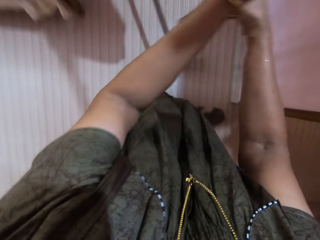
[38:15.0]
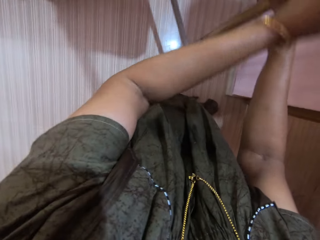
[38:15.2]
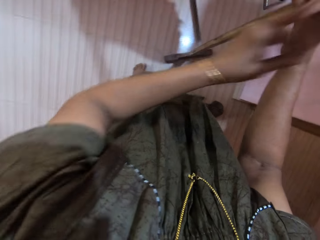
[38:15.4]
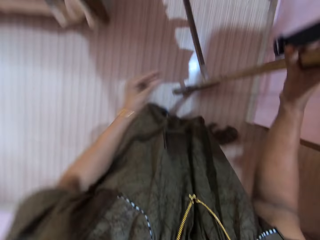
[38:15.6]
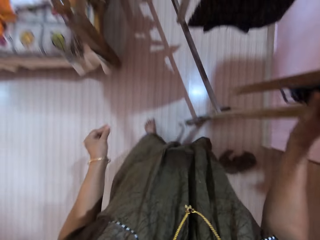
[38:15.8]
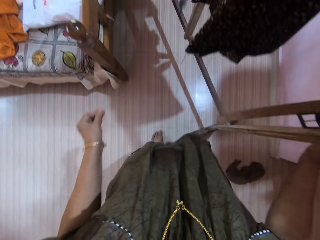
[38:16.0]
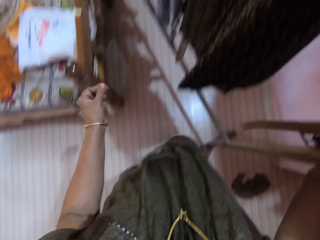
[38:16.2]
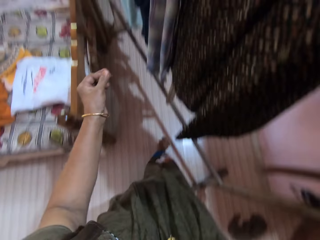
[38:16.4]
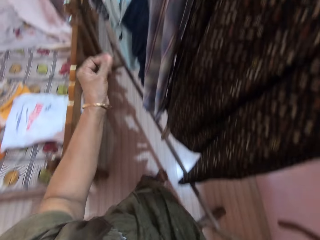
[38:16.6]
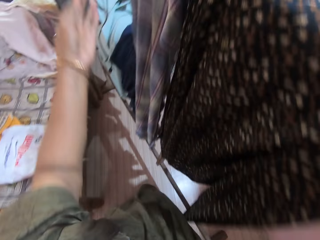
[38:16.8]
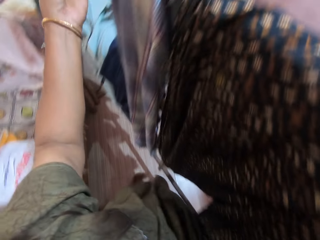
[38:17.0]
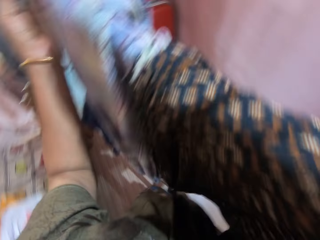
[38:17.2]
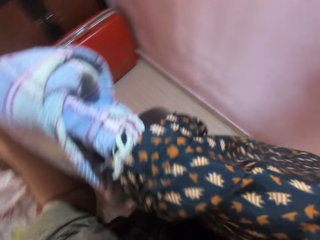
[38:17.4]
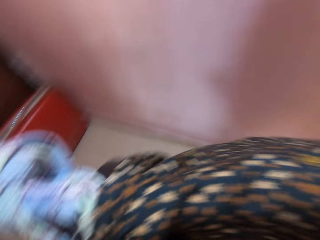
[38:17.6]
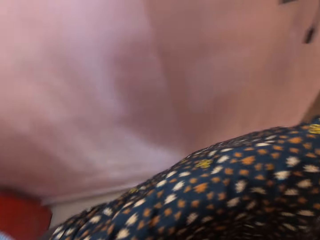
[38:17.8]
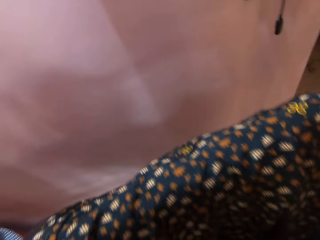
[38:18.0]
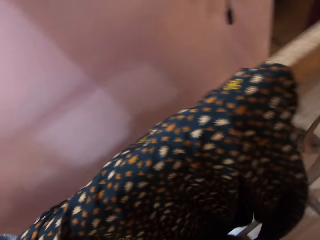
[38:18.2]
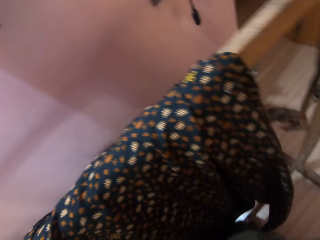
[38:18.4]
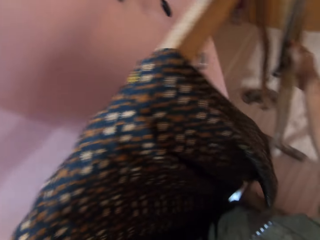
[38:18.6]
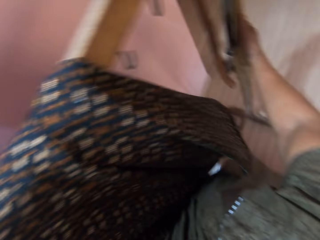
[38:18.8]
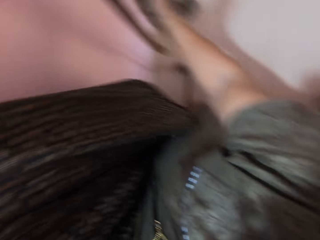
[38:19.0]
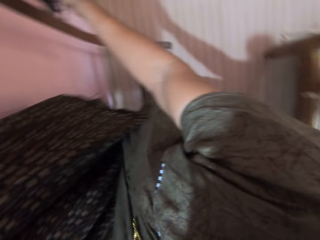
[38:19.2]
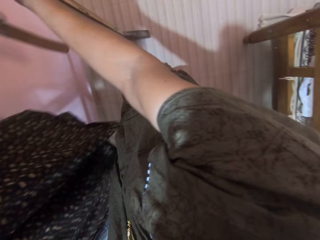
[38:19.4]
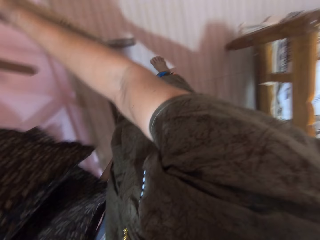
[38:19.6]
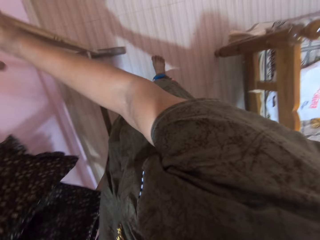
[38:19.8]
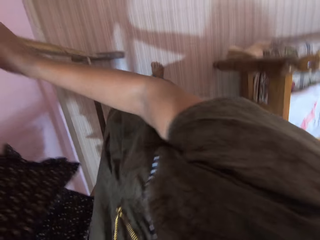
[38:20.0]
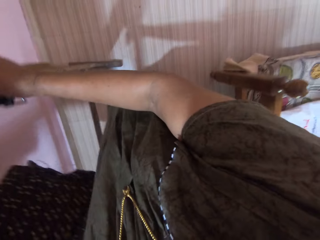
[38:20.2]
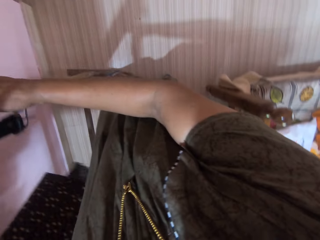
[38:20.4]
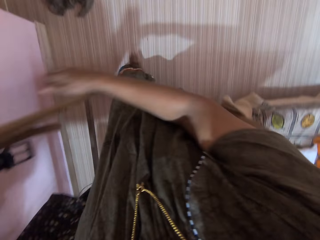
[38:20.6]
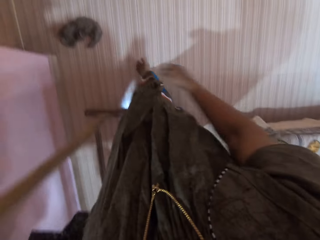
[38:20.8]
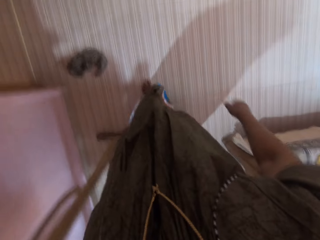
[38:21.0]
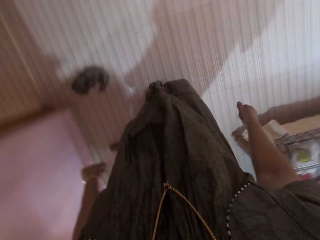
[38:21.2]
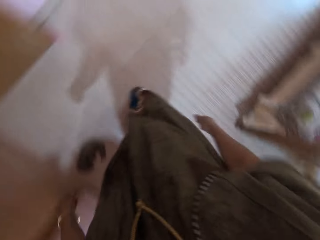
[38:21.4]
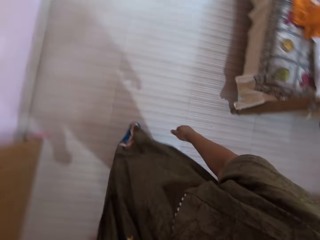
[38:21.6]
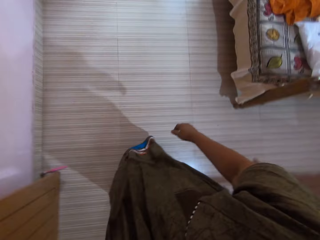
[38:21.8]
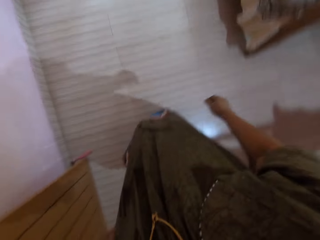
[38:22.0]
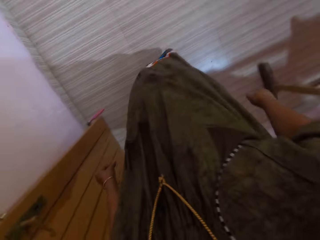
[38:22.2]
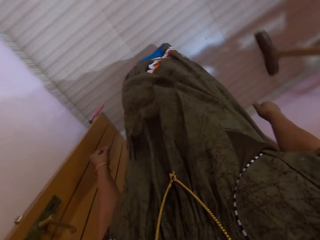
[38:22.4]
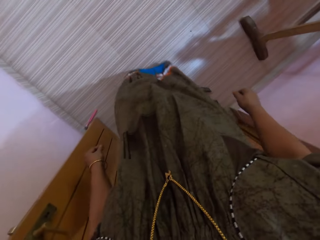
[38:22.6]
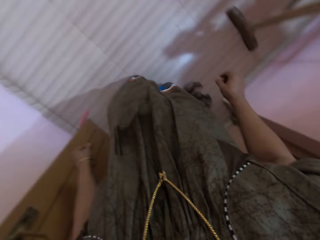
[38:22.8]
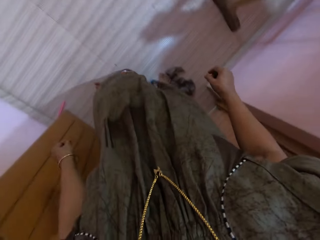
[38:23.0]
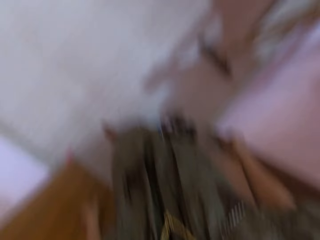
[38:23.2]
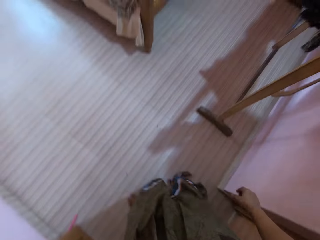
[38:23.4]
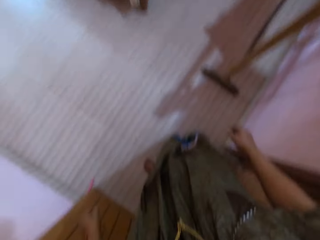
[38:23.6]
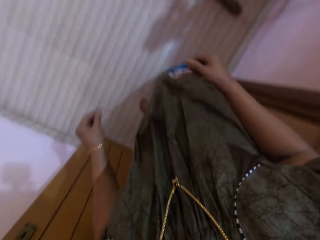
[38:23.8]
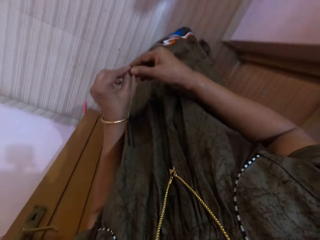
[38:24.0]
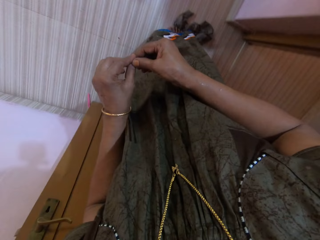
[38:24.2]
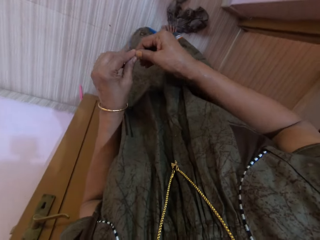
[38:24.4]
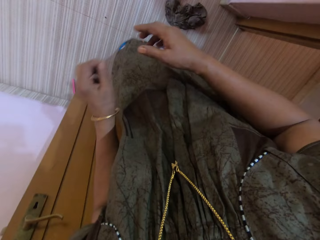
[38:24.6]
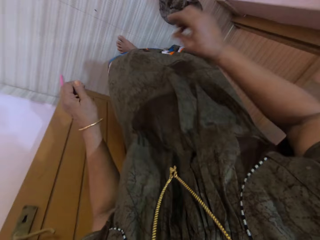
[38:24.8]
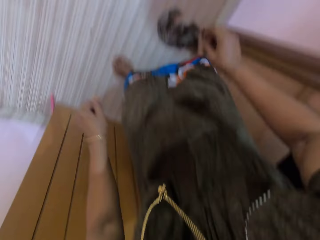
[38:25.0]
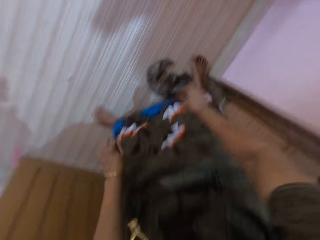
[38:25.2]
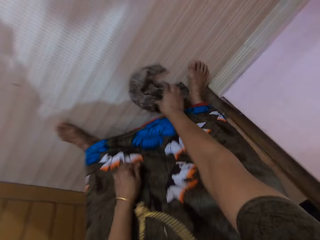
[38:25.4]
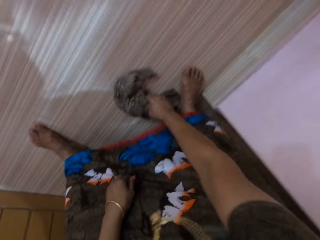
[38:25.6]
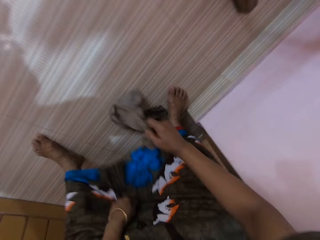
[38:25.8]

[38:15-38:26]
The camera wearer moves the cloth rack forward with both hands. She passes the dirt to her left hand.

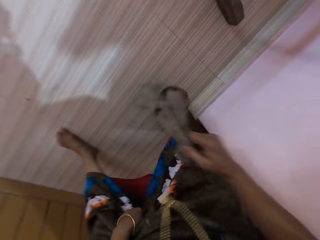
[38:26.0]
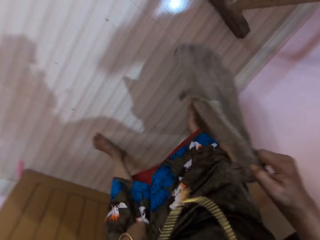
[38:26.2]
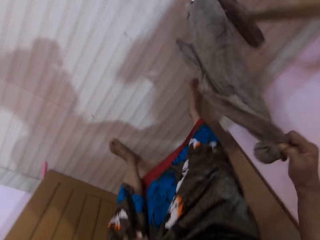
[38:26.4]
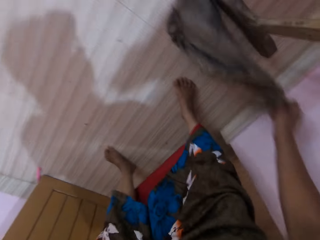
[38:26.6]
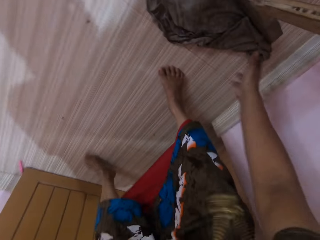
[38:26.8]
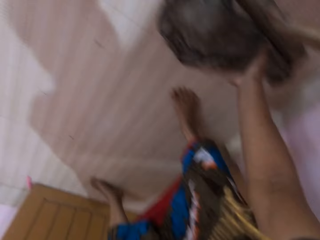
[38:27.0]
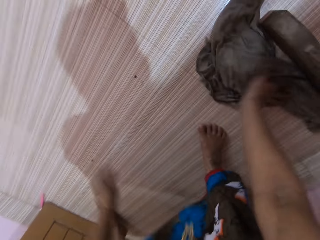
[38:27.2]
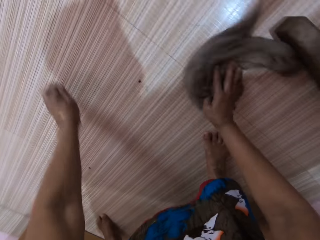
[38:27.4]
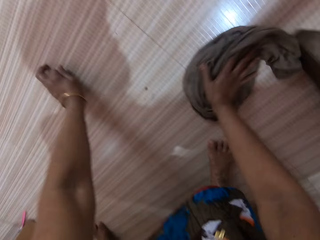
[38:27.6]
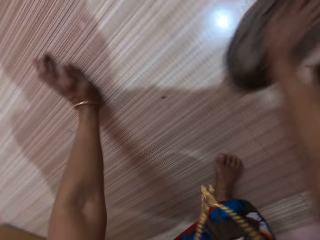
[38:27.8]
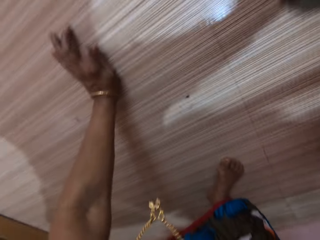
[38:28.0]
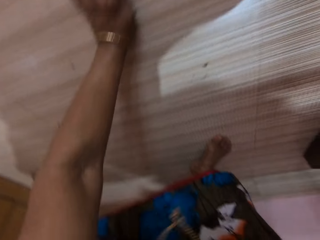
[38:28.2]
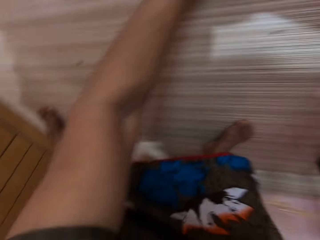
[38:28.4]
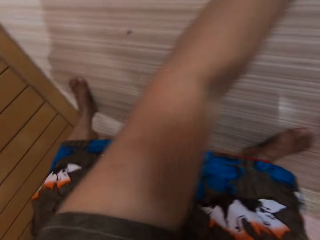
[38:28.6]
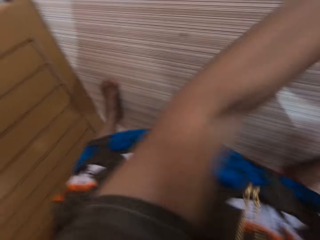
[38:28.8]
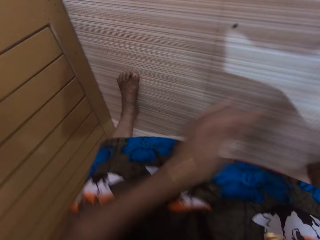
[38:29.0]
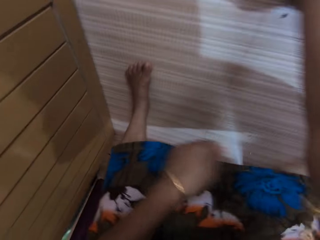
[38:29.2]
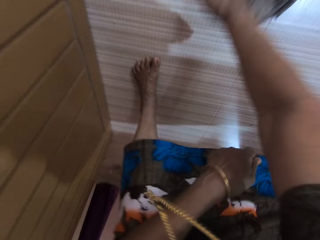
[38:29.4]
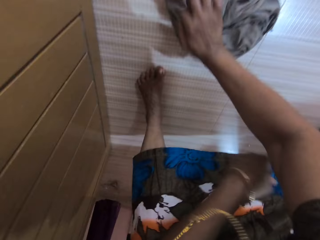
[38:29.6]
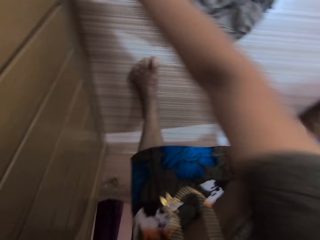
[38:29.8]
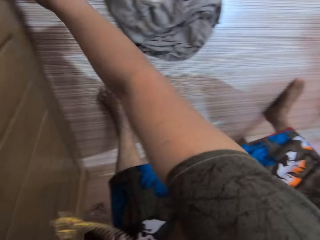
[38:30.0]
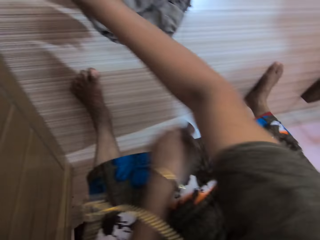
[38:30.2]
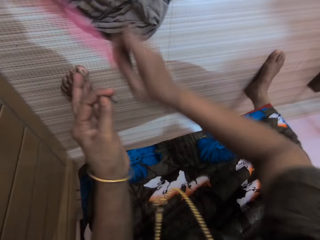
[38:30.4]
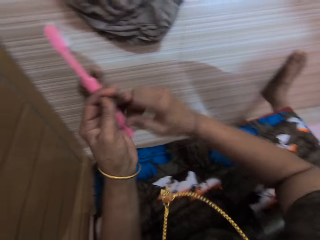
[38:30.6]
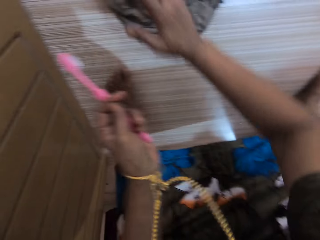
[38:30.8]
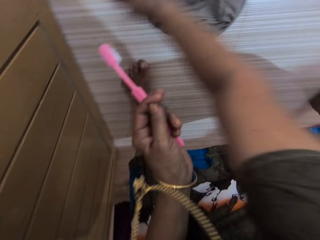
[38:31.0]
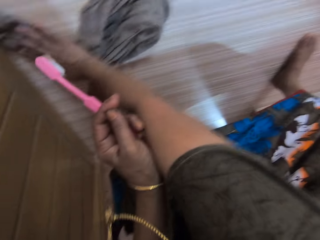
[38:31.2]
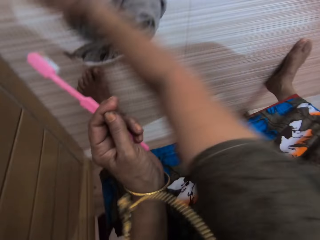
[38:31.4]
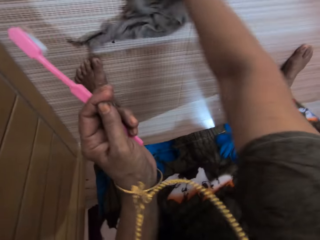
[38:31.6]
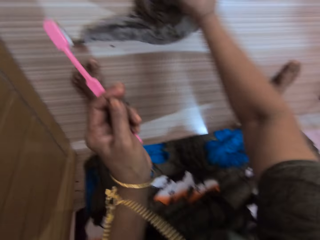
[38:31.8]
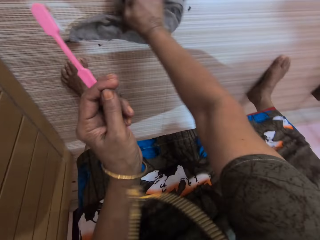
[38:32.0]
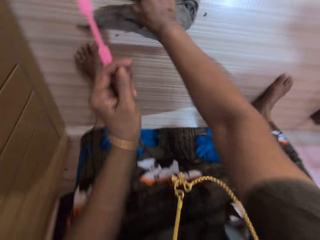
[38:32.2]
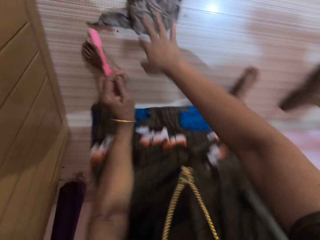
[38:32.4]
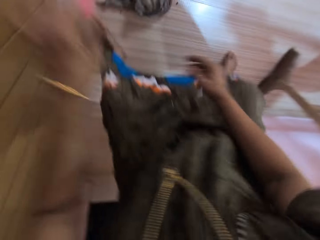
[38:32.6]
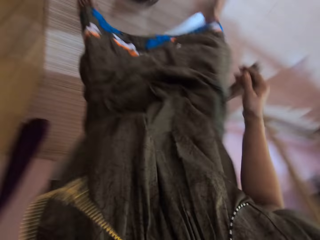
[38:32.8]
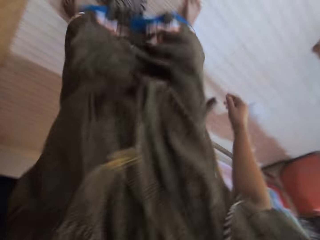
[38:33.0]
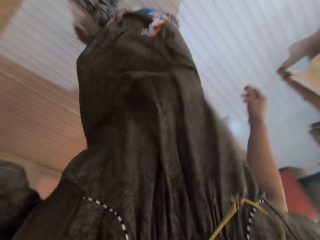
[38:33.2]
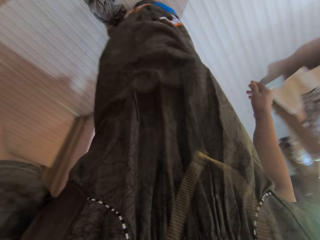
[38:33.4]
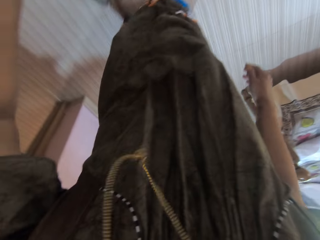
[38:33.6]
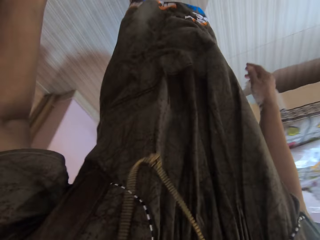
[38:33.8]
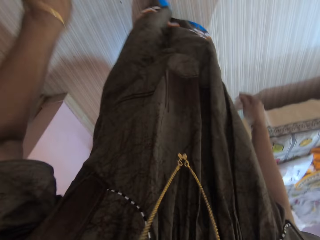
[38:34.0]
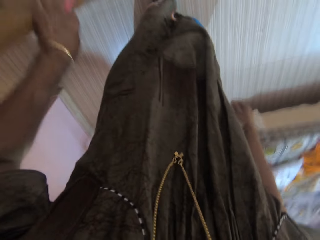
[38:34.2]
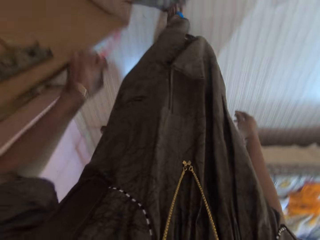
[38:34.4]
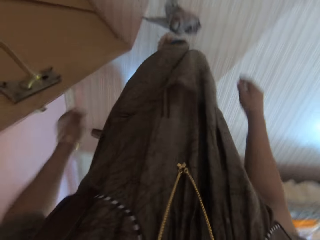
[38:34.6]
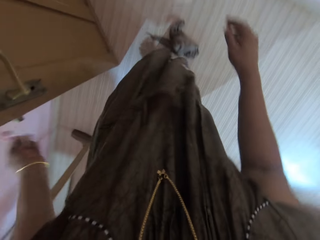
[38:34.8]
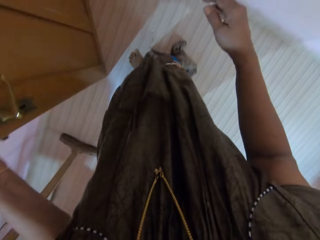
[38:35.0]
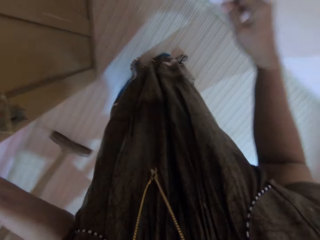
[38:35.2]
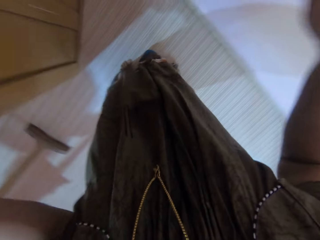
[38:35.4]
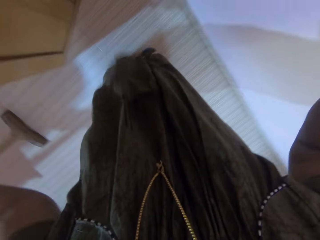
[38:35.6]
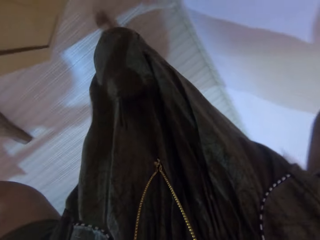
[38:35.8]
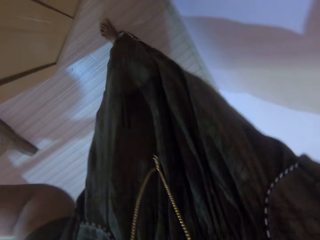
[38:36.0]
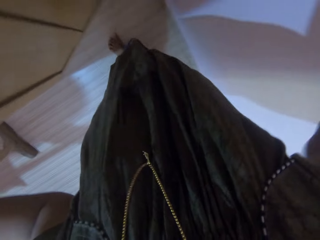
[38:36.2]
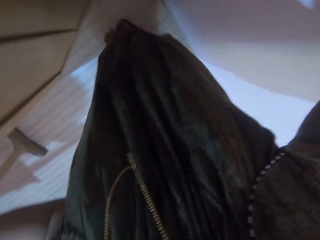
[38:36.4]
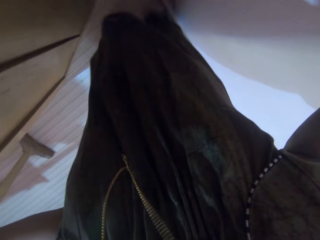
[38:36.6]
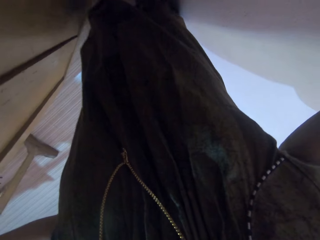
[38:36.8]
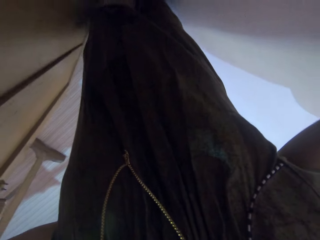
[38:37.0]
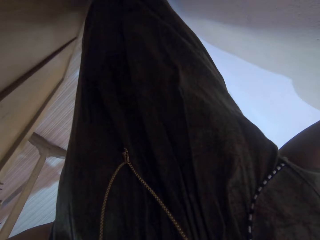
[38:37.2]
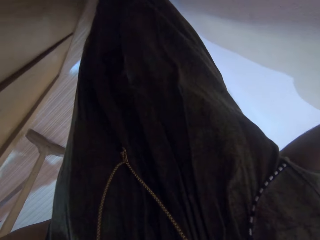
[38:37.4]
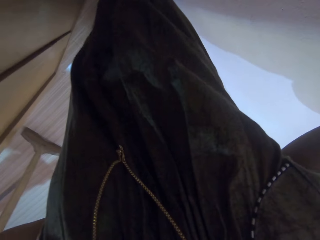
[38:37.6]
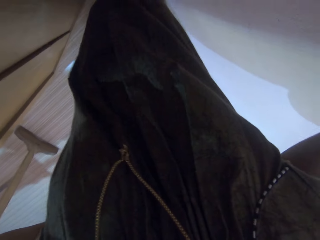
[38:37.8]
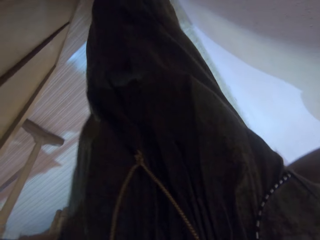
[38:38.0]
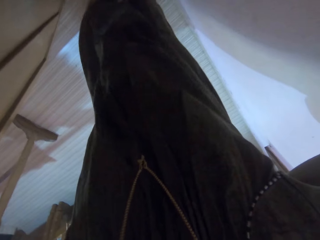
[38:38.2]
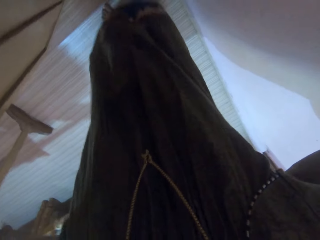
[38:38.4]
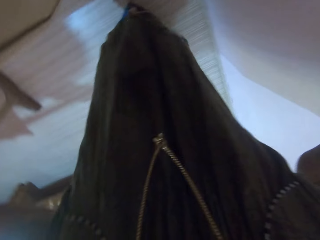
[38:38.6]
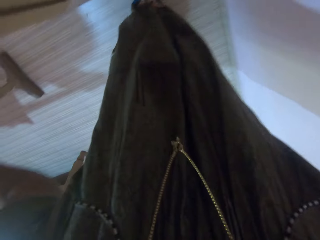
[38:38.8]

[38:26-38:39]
The camera wearer picks up the rag or cloth with her right hand. She drops the rag on the floor. She cleans the floor with the rag in her right hand. She puts her hand on the floor. She picks up a toothbrush from the floor with her right hand. She passes the toothbrush to her left hand. She cleans the floor with the rag in her right hand. She removes her hand from the rag. She closes a wardrobe door with her left hand. She drags the rag on the floor with her right leg. She cleans the floor using the cloth.
